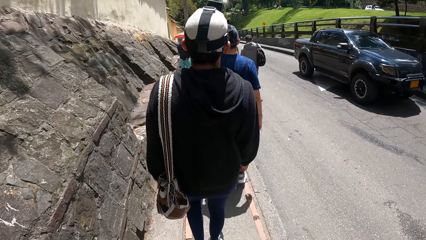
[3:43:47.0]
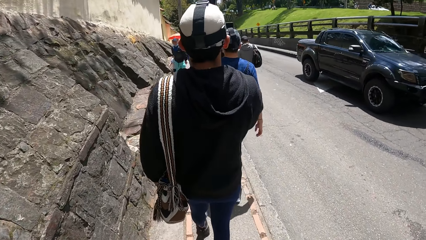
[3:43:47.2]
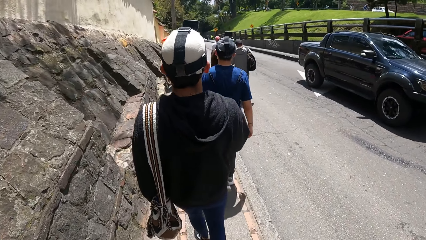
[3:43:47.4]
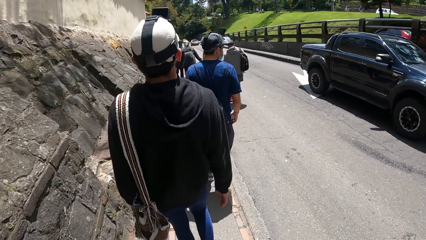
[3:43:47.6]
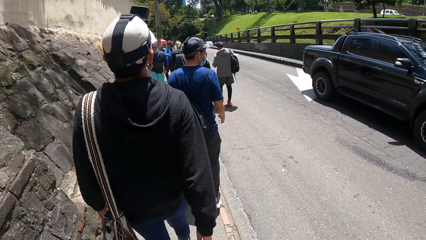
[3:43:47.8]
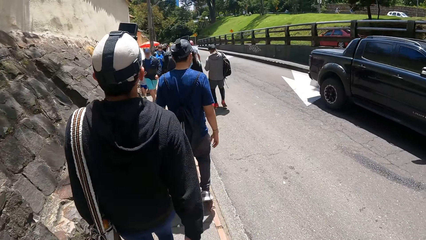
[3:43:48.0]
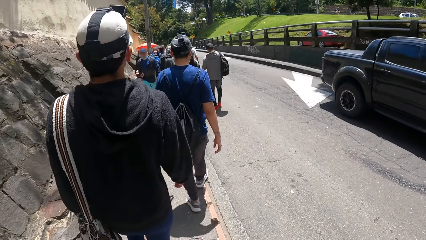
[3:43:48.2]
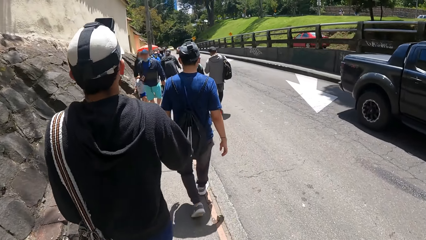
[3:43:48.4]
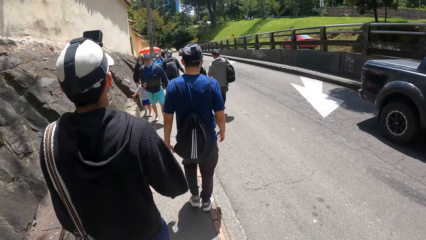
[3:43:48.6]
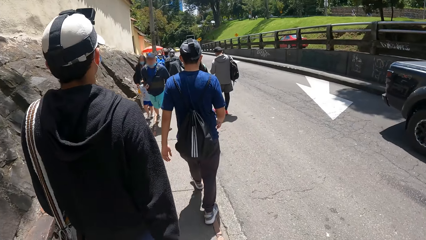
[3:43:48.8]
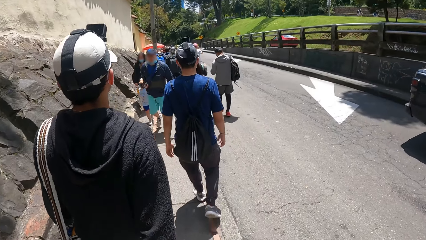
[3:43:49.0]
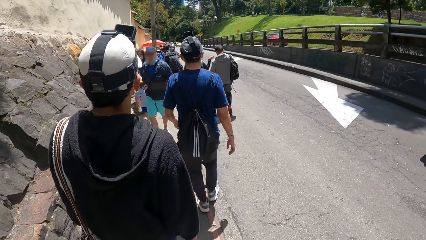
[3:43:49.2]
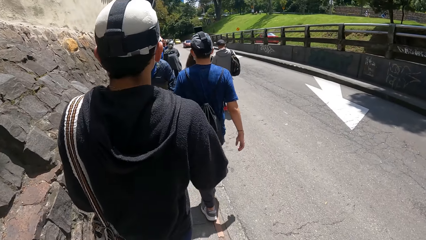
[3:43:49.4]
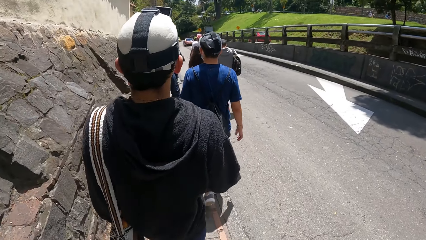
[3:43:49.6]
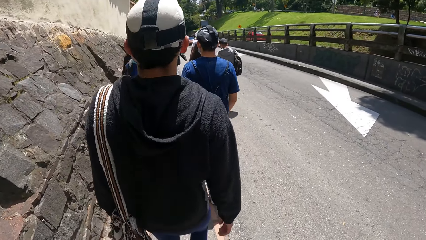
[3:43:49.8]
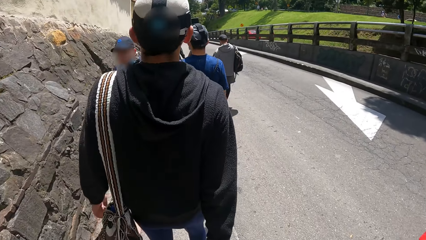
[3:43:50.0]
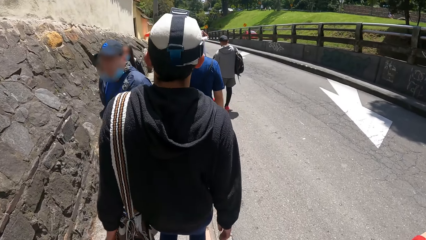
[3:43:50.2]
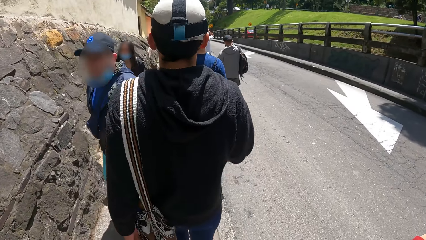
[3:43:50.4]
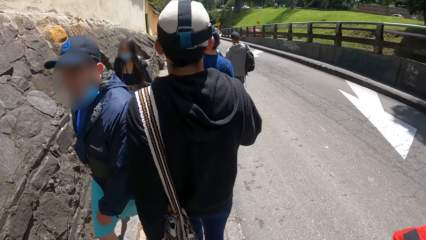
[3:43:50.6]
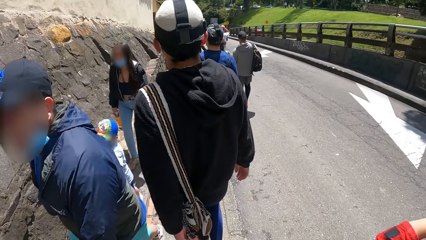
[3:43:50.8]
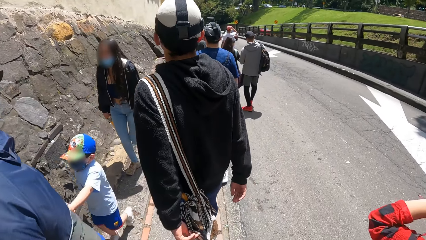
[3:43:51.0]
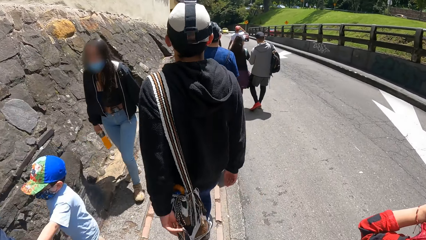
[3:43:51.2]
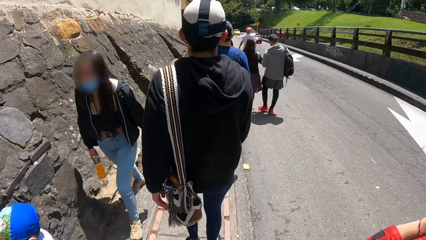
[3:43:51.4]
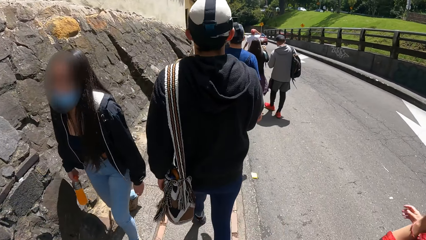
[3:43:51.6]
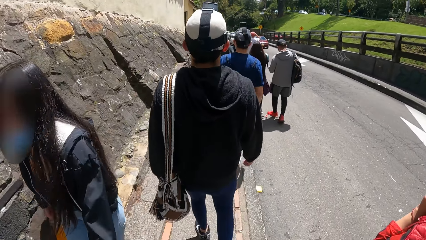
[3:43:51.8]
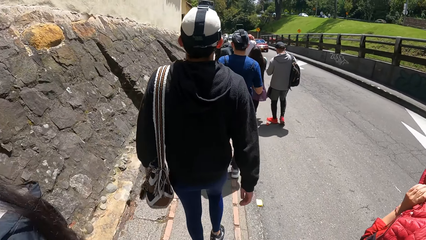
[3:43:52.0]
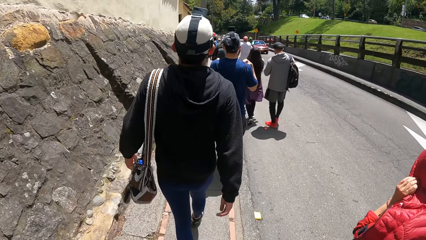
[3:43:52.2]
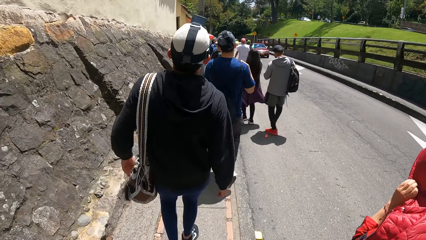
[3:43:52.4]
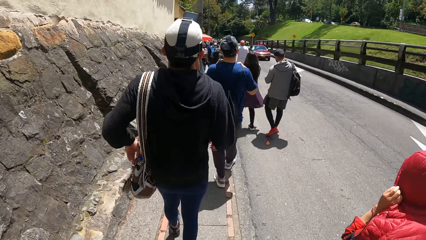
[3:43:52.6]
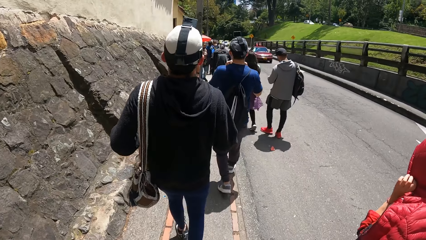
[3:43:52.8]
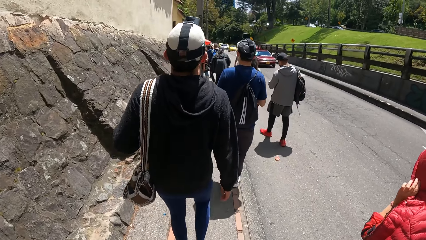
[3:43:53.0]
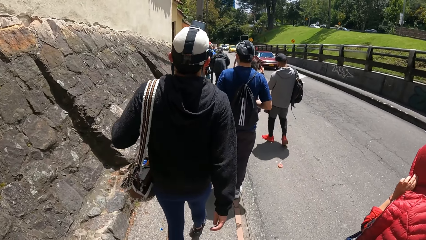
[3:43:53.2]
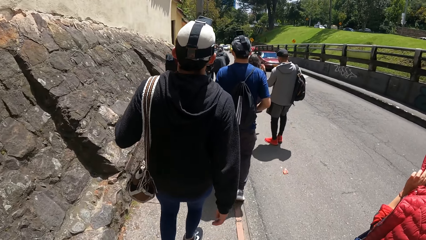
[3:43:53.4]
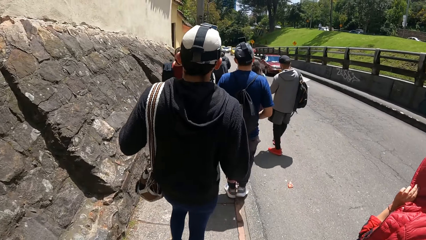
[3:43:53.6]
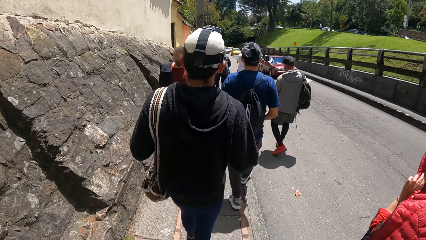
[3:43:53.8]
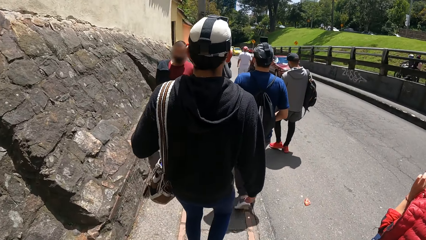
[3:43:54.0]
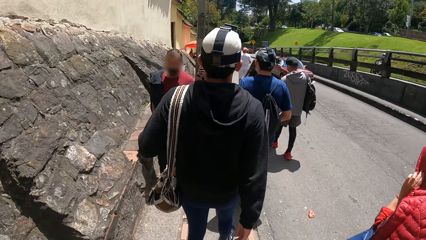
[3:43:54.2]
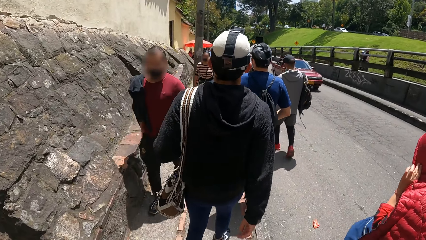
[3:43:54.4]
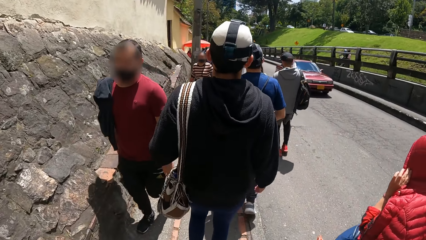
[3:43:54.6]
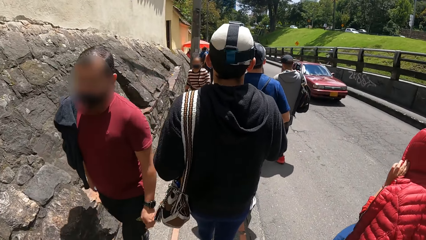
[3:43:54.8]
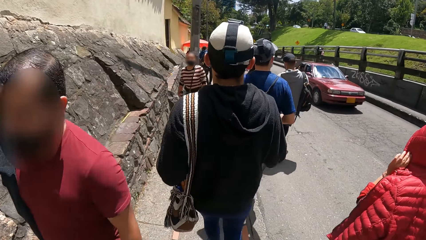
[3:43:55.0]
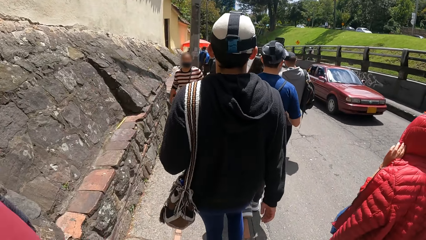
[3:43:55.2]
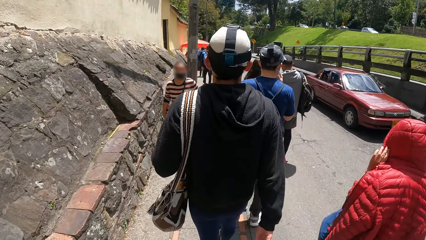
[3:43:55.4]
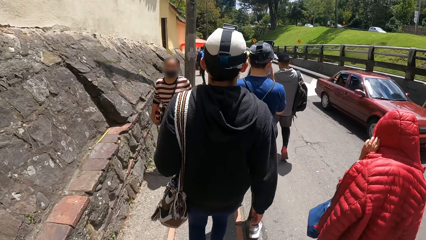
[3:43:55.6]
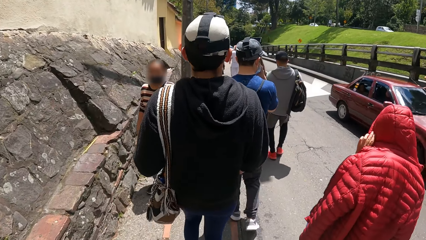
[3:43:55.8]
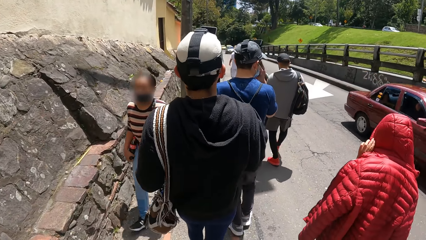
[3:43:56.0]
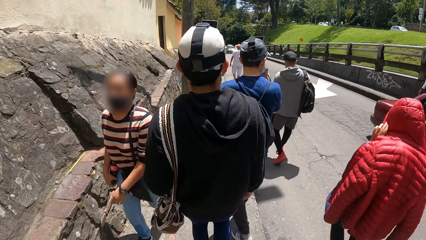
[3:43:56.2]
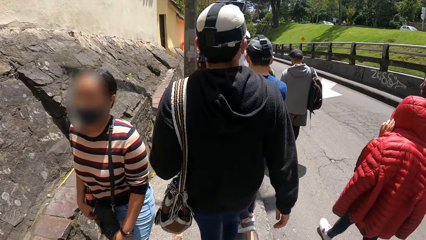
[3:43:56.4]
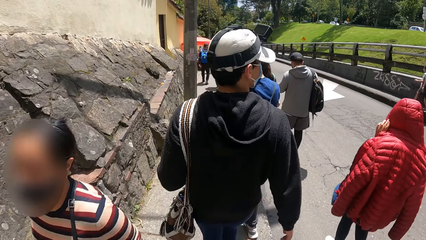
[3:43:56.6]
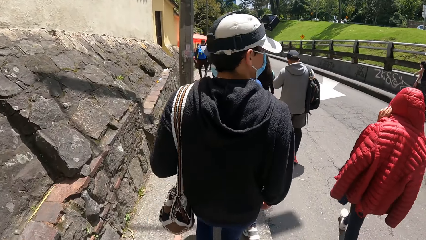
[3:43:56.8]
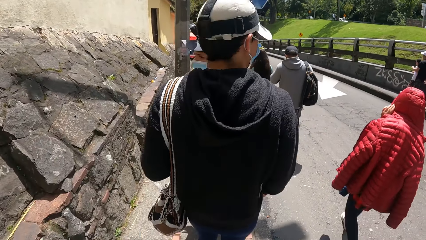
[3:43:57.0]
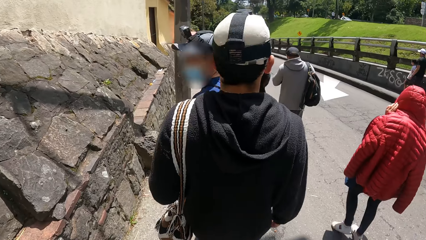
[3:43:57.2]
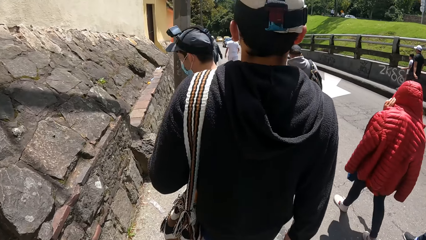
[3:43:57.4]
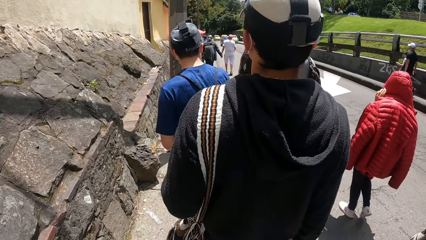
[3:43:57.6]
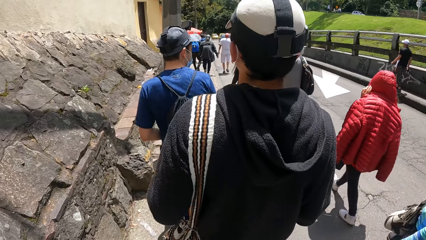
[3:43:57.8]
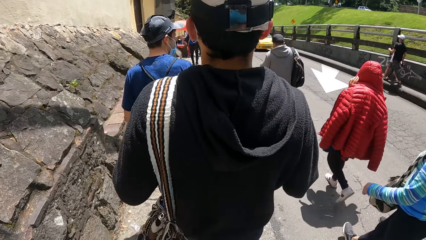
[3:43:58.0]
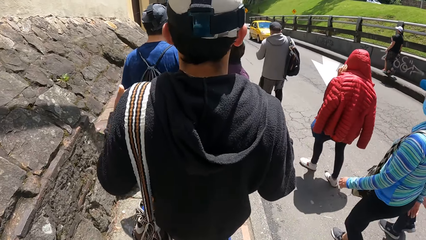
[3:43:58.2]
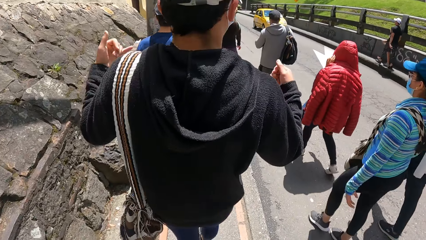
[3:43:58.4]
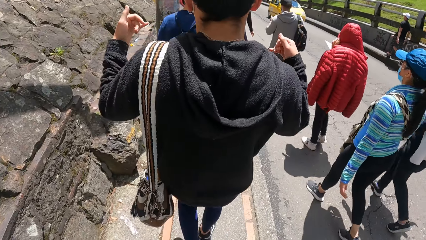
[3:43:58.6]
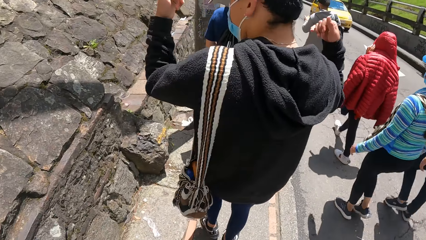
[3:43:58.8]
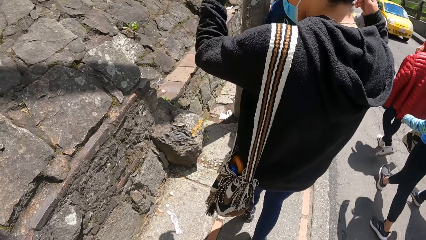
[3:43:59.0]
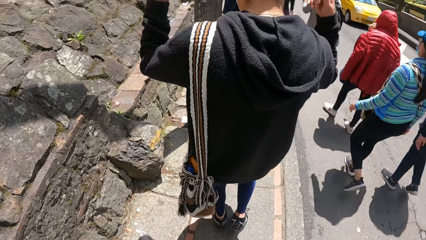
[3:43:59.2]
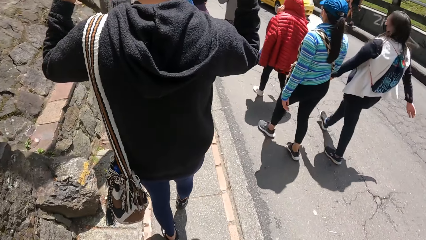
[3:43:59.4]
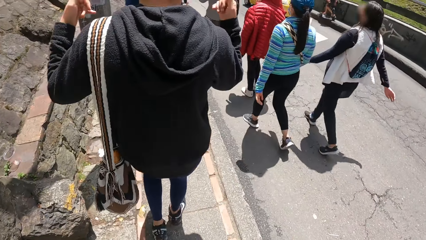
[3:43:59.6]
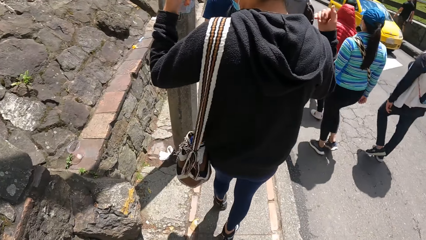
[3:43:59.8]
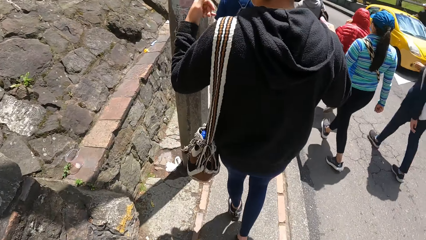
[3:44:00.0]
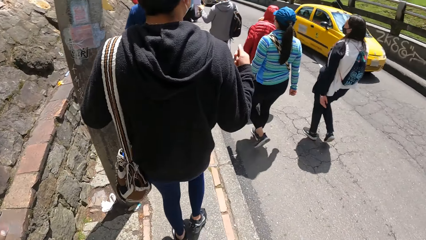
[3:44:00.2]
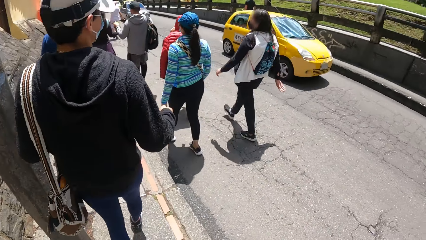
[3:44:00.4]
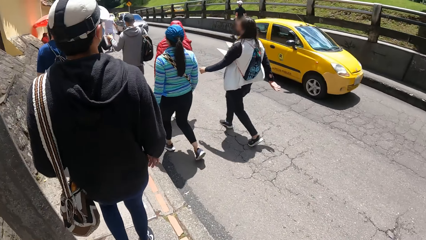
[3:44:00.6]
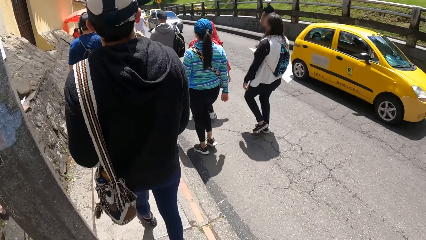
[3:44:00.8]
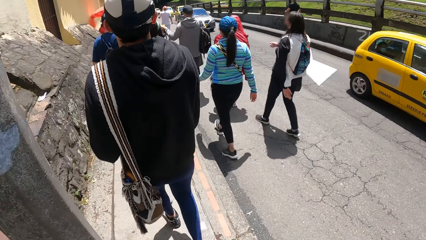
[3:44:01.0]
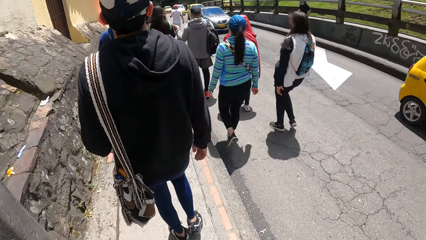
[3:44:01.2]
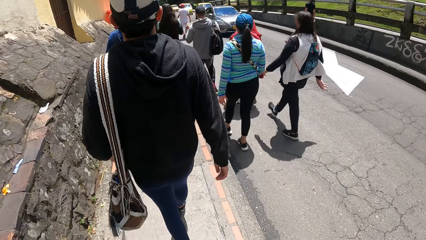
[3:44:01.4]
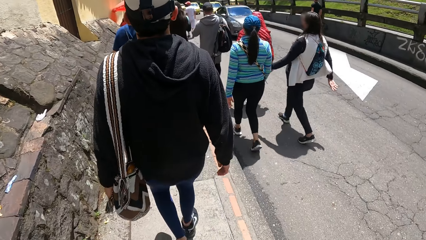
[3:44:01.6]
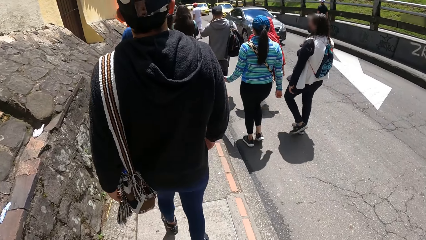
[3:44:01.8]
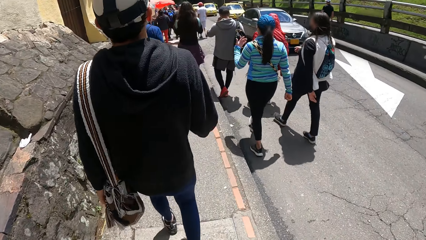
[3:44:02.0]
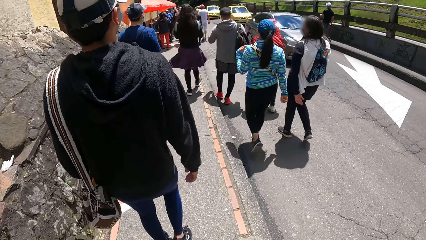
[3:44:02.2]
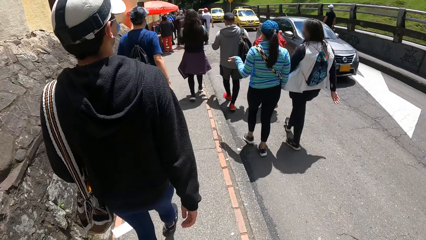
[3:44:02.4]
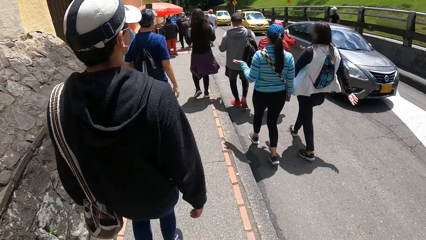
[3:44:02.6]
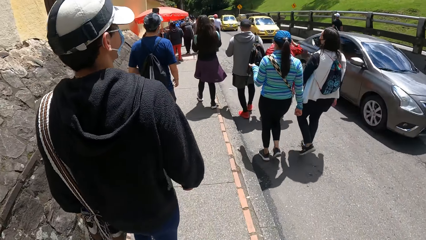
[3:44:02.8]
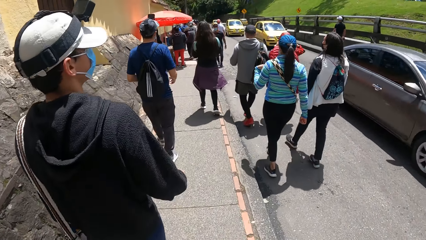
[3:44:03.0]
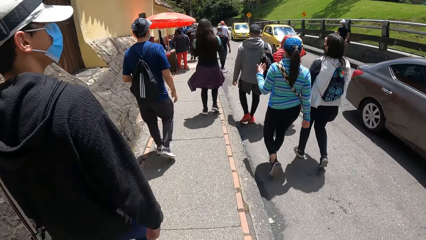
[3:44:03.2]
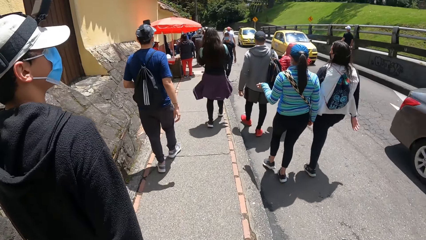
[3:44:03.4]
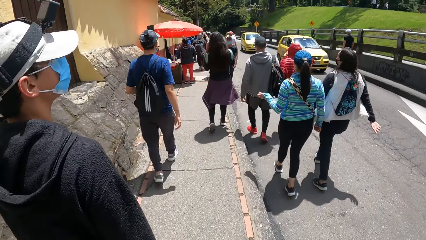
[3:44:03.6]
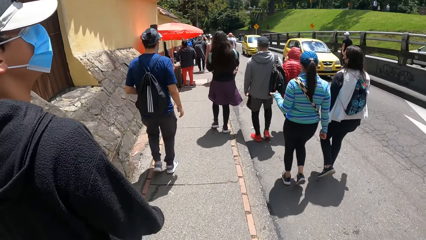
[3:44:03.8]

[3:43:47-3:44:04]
The man gesticulates with both hands.
